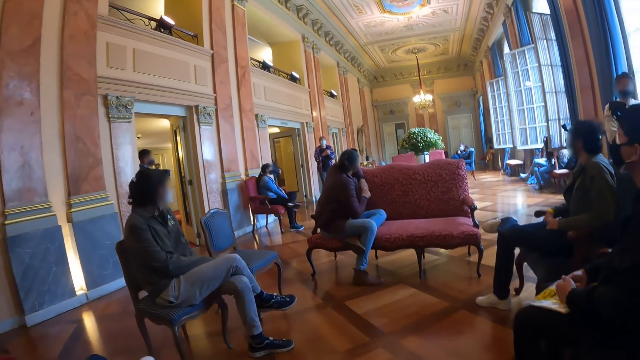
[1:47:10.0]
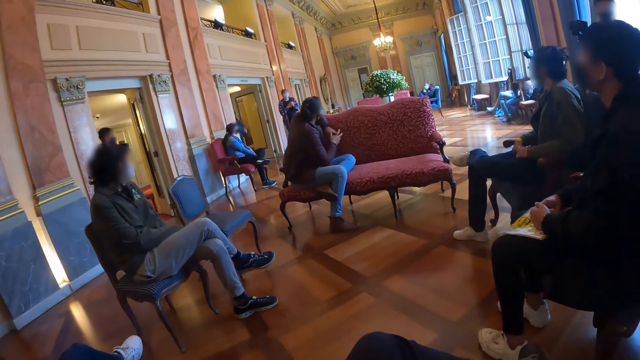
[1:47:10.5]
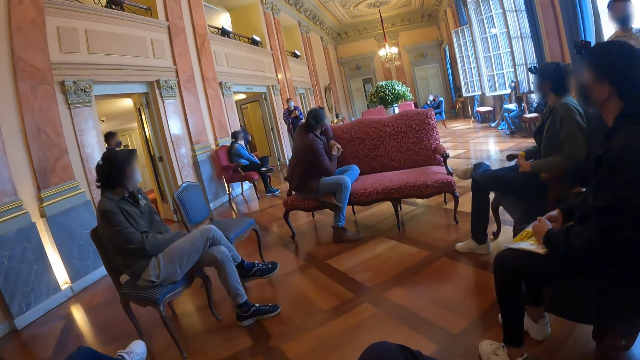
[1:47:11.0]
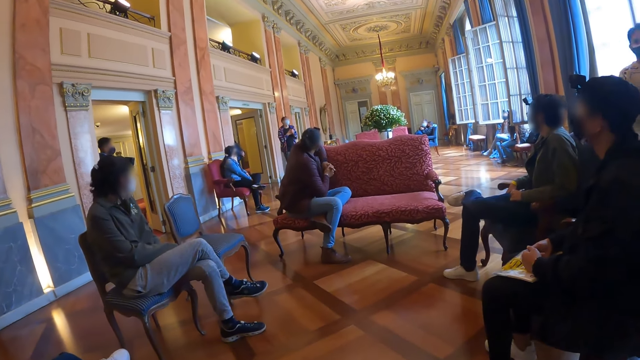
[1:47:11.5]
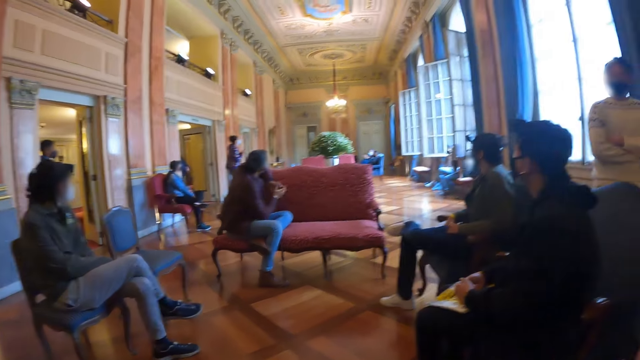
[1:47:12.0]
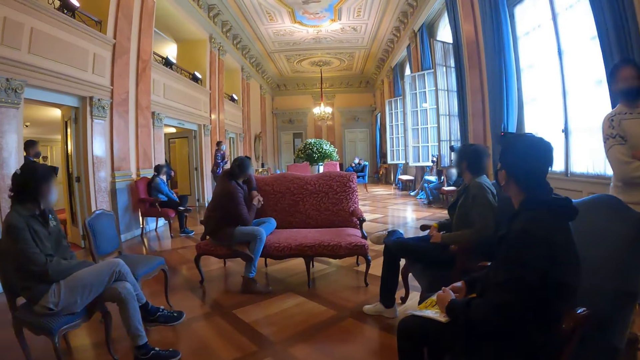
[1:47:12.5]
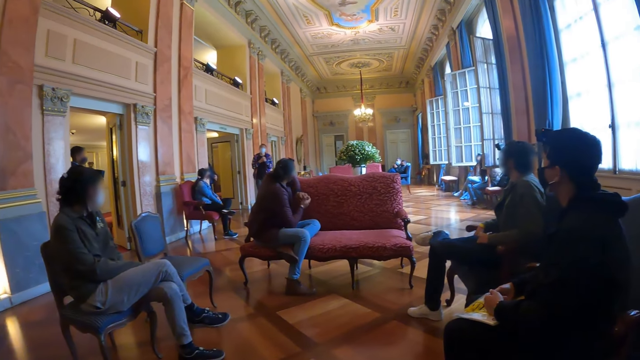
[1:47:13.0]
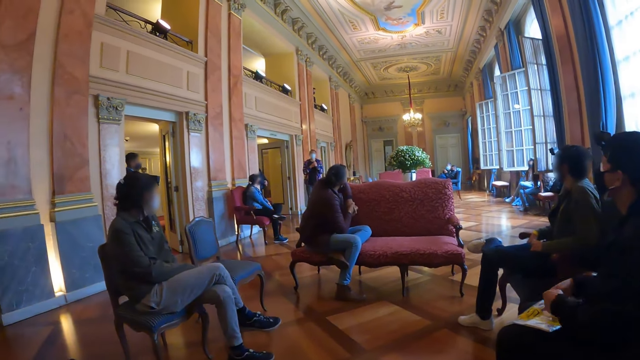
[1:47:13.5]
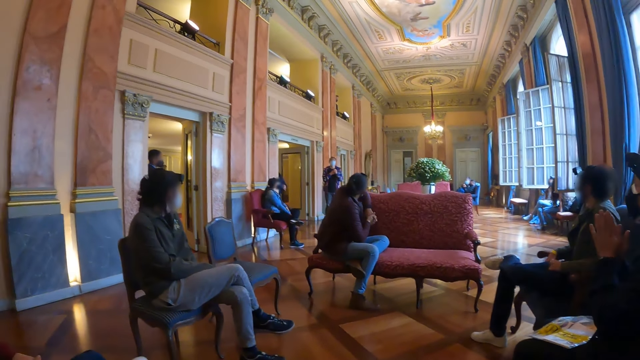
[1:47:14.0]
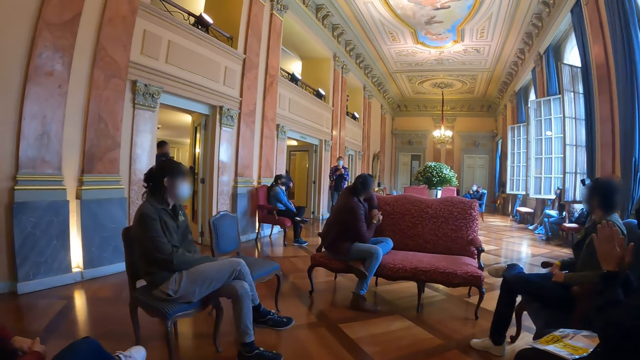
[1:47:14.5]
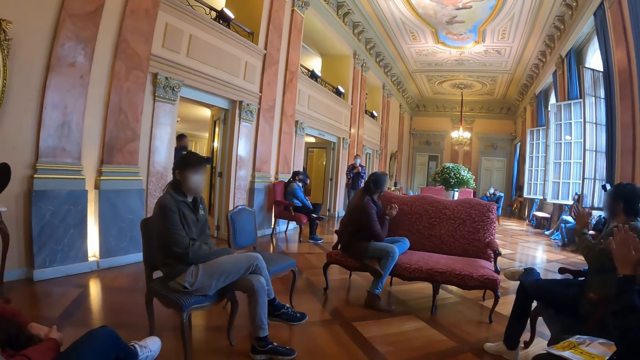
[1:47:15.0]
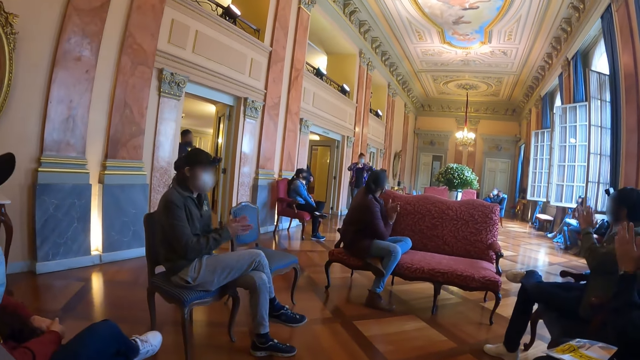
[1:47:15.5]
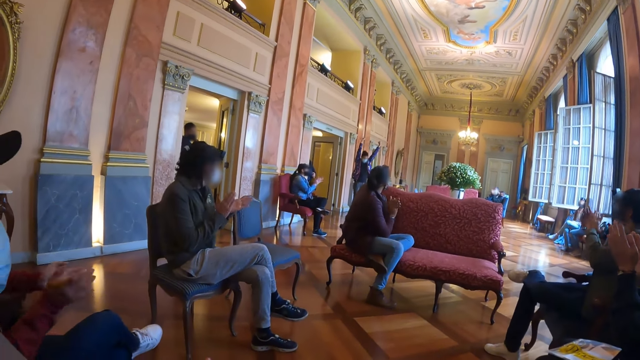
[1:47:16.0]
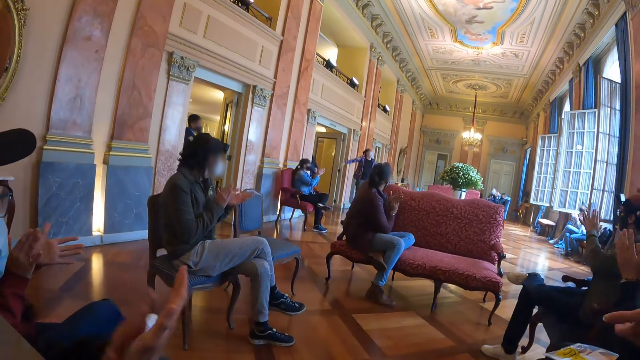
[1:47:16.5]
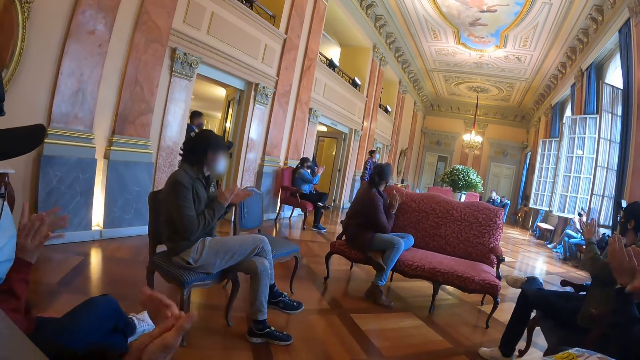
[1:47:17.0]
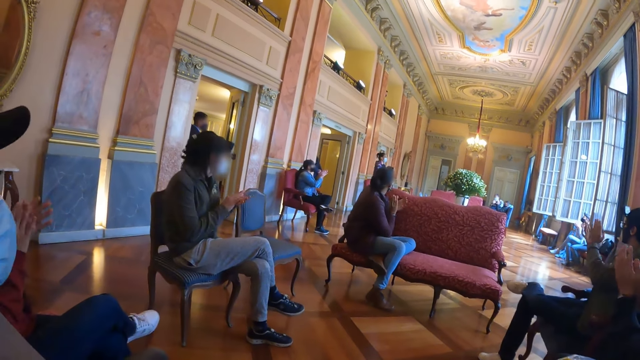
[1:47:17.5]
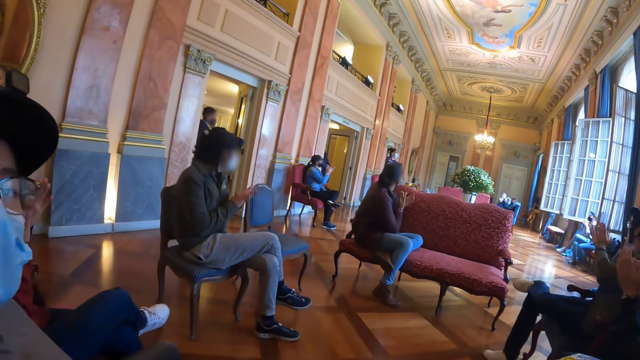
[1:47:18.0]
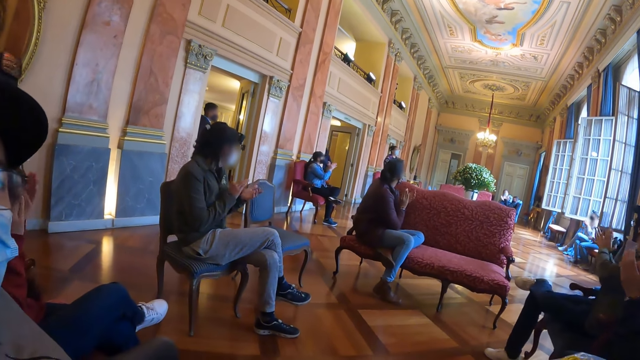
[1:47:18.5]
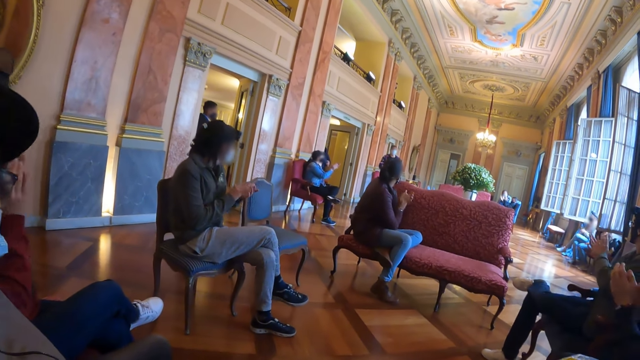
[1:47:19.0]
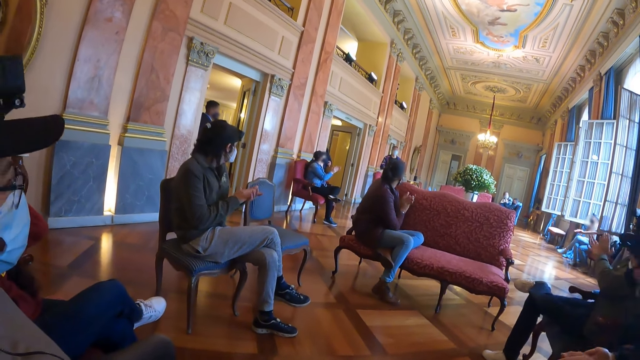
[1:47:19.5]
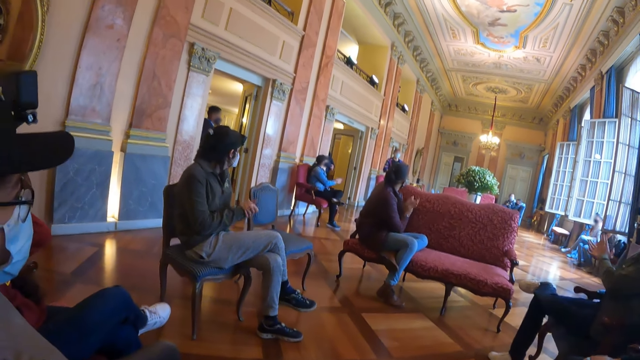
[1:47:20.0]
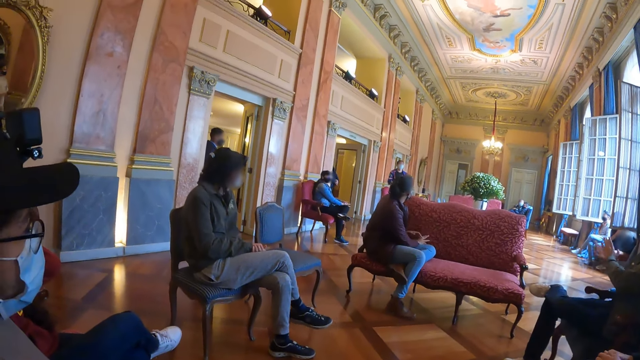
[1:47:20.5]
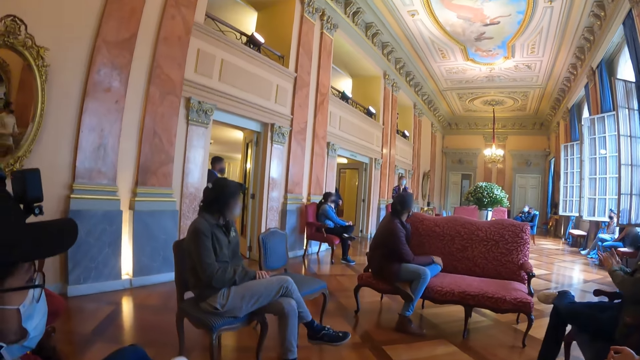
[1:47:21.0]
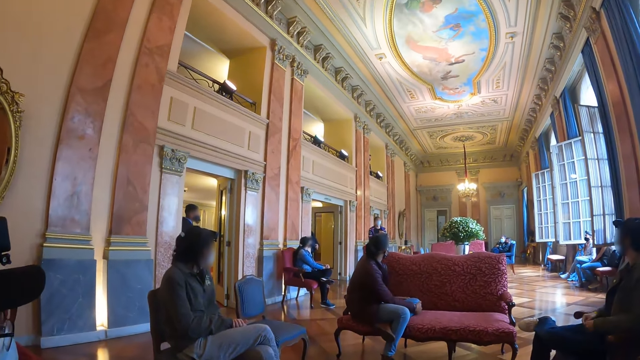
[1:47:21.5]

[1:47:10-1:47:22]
A man walks in a room. Another man claps his hands.

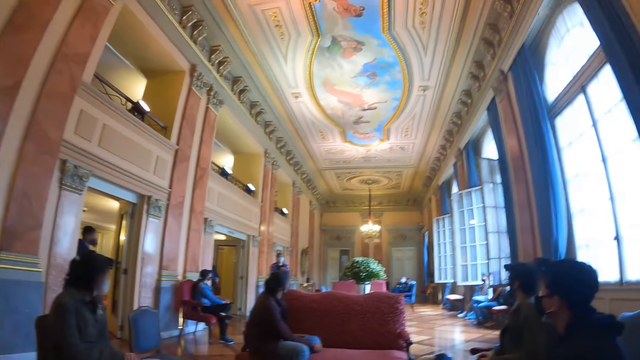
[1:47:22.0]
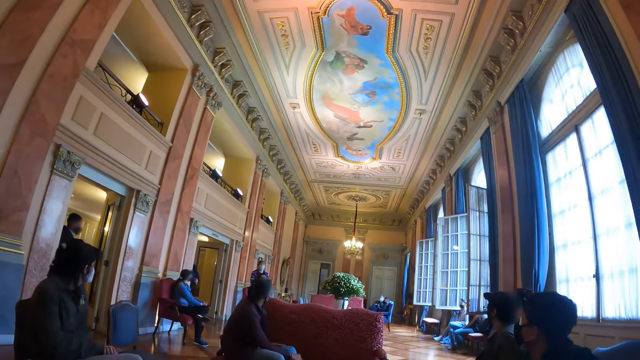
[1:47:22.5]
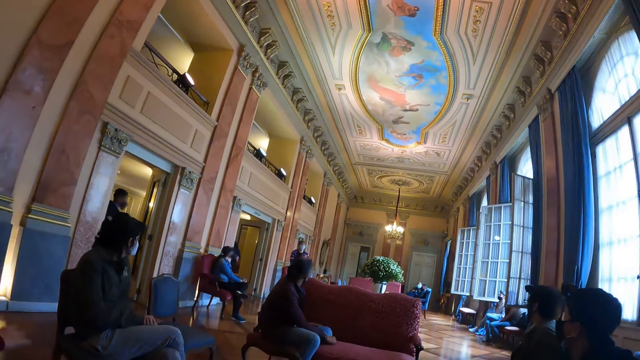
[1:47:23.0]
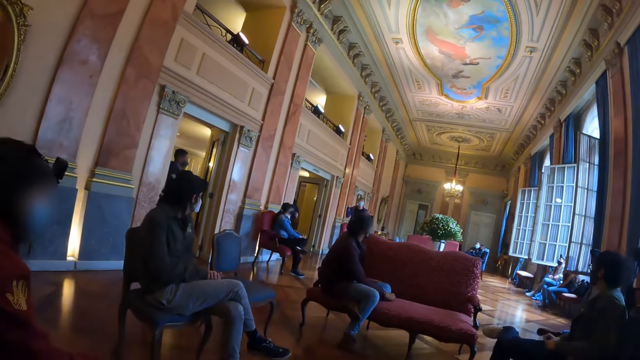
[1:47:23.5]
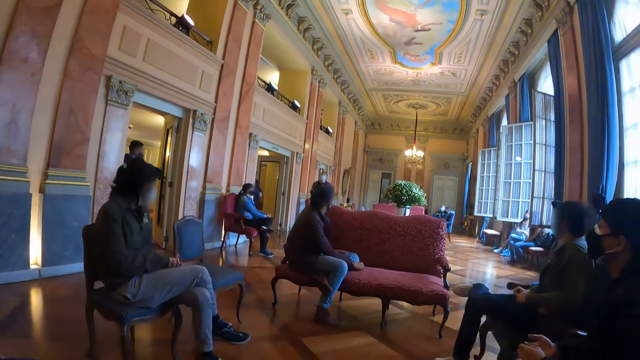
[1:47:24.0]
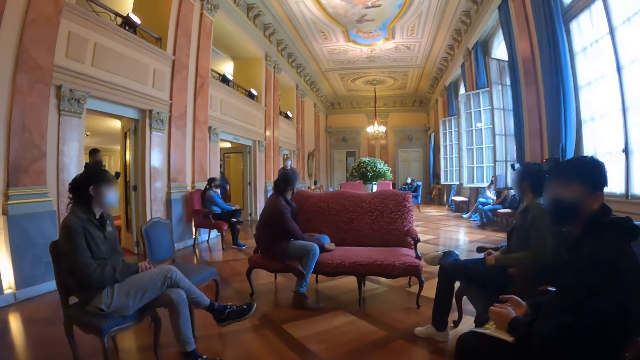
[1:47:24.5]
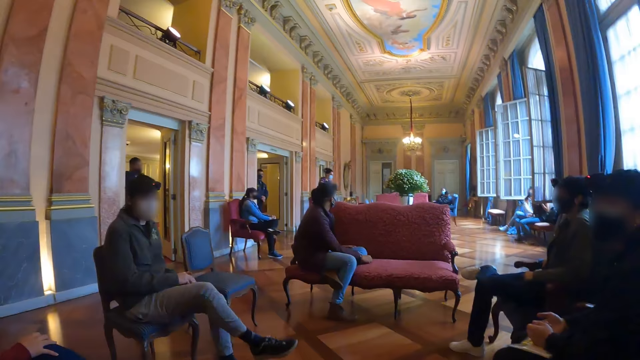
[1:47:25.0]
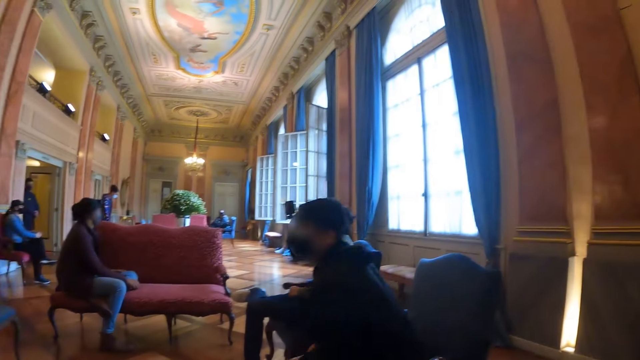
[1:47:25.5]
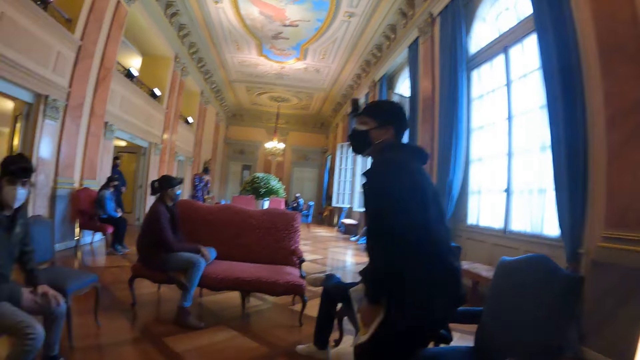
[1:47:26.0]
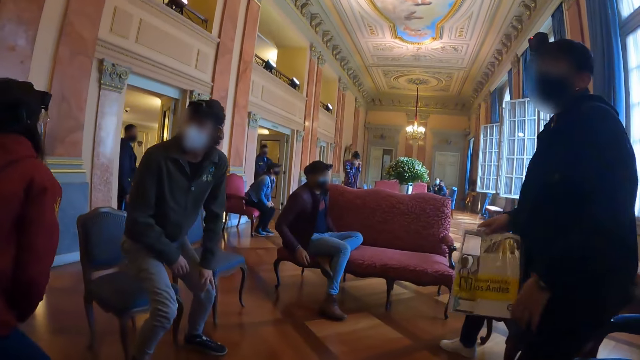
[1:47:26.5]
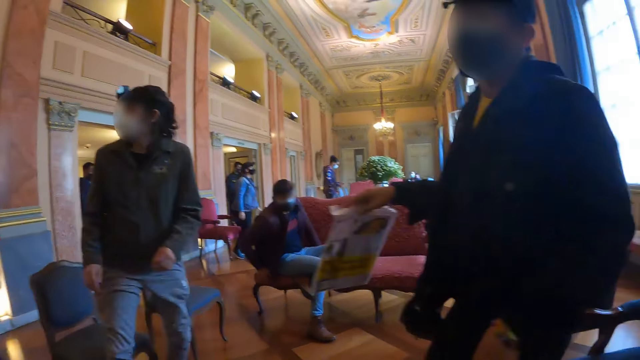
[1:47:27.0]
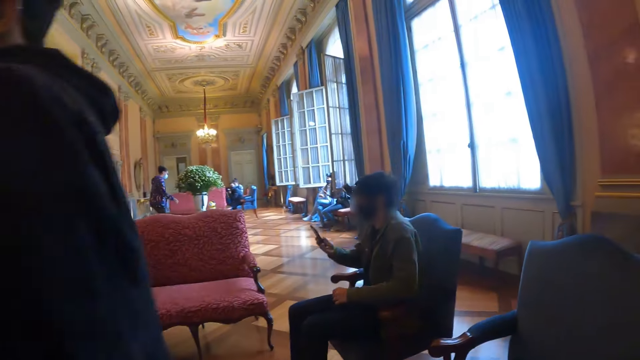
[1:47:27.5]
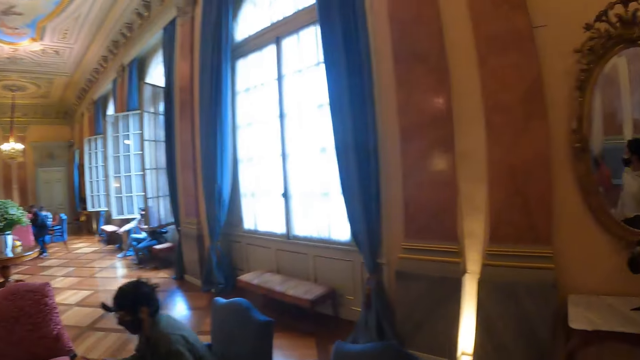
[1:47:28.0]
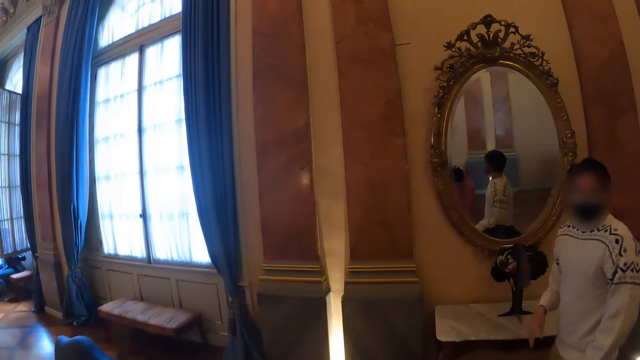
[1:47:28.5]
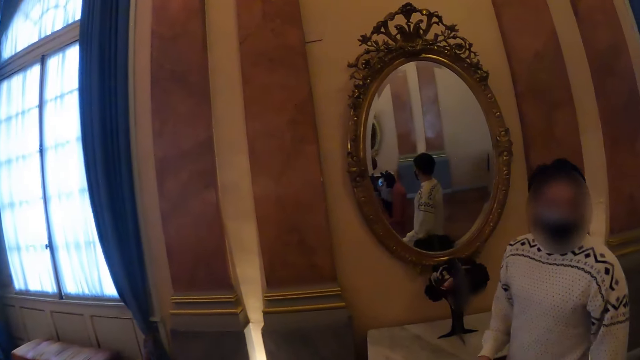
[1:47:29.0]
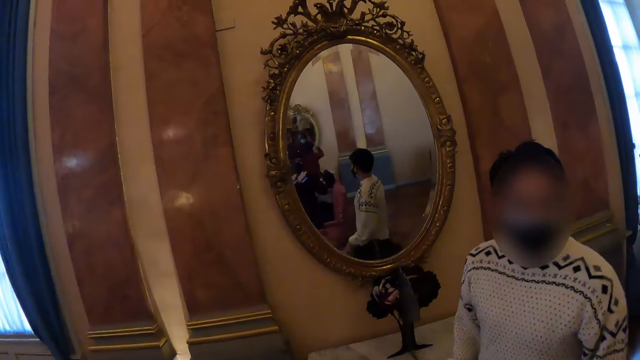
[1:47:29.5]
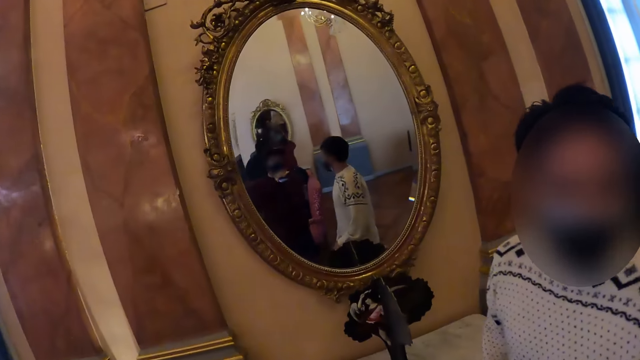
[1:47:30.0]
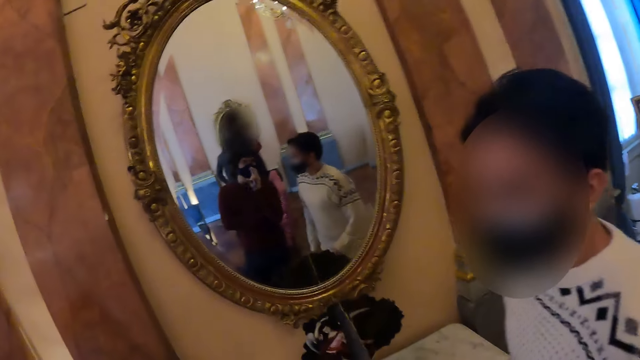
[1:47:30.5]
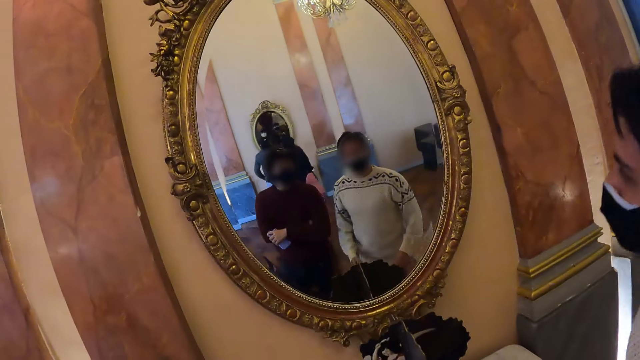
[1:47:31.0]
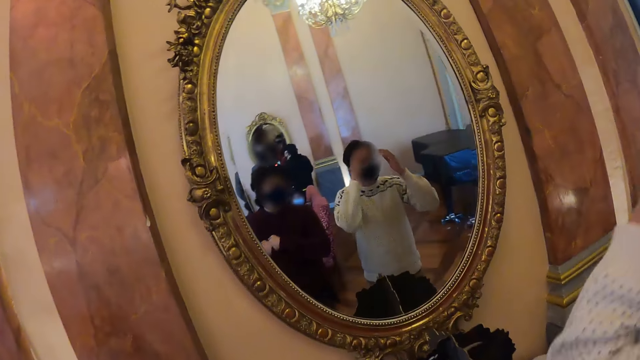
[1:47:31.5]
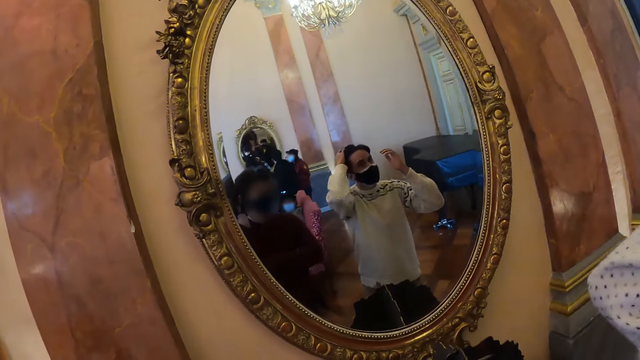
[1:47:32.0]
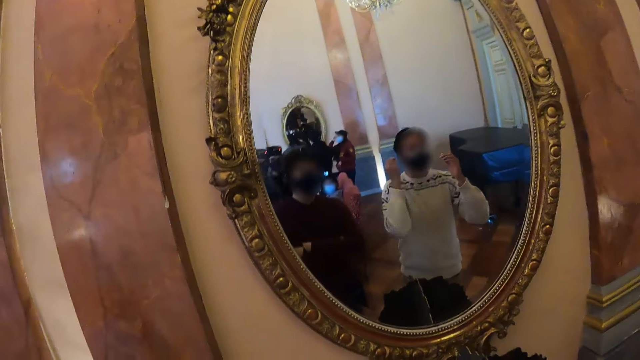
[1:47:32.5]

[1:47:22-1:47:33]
A man stands from his chair. The camera wearer stands. They walk. They interact with another man and fold their hands. A third man looks at himself in a mirror in a room. The second man touches his hair.
